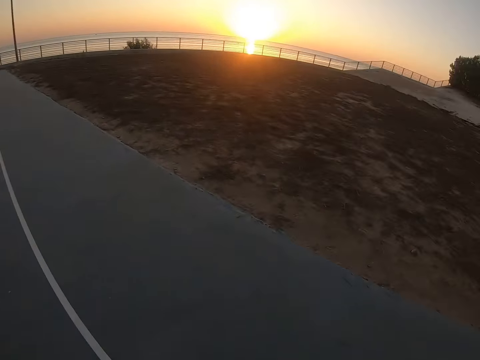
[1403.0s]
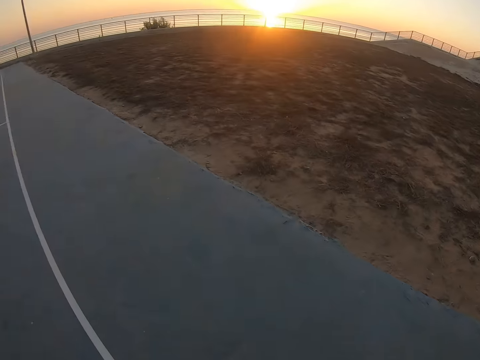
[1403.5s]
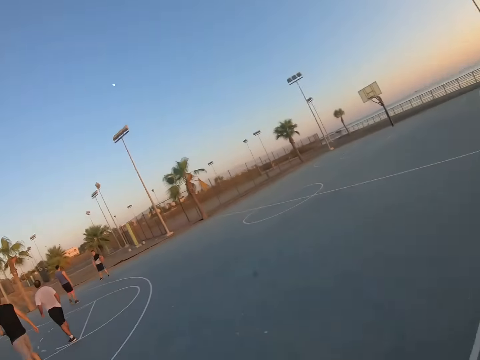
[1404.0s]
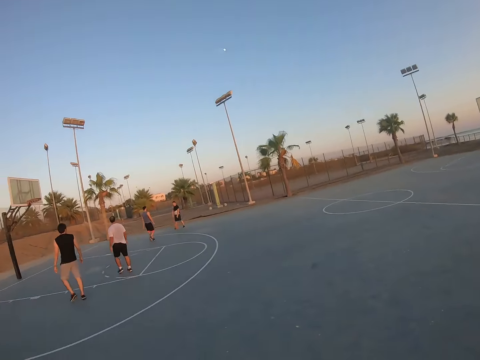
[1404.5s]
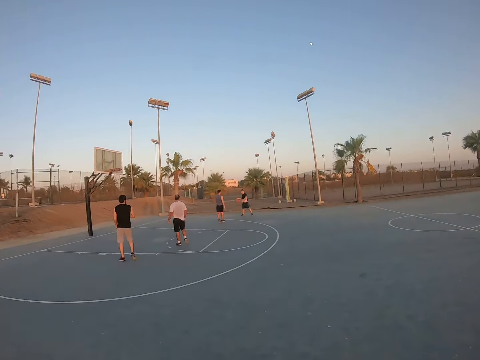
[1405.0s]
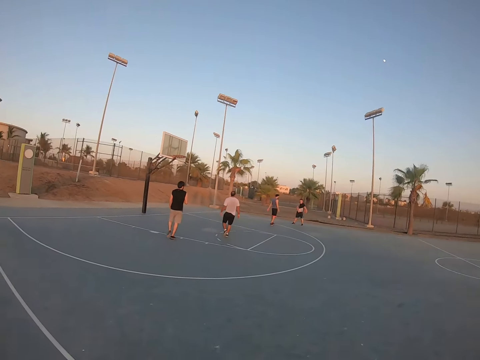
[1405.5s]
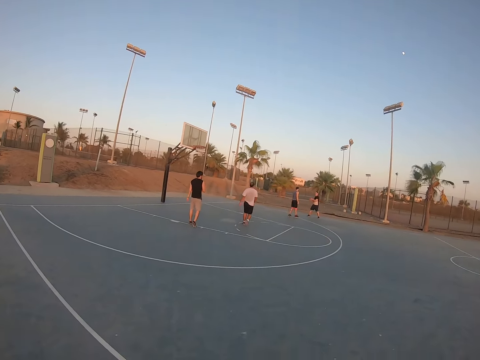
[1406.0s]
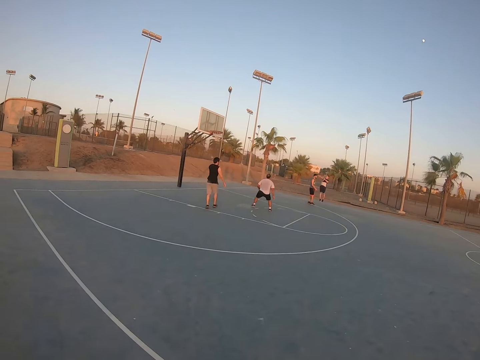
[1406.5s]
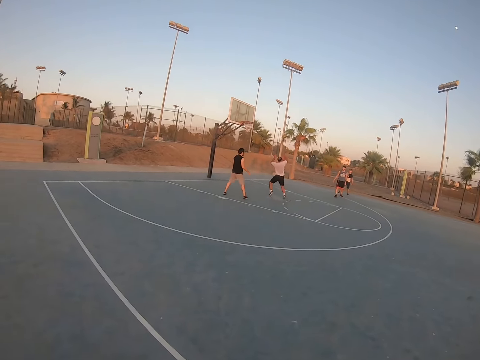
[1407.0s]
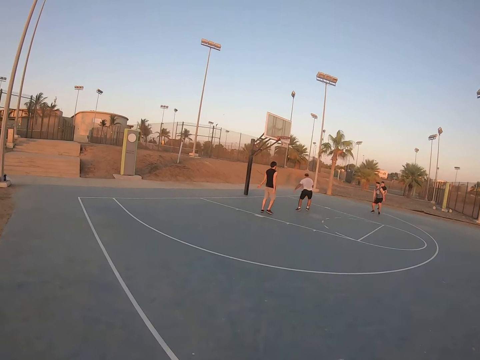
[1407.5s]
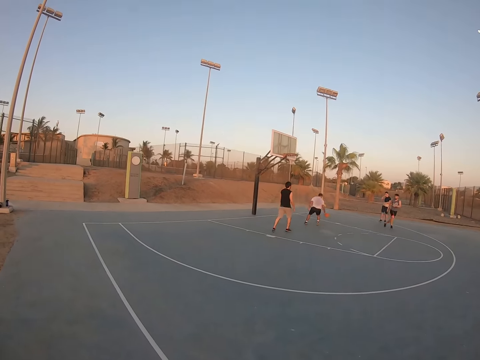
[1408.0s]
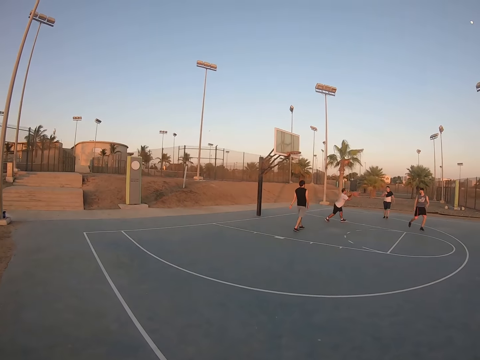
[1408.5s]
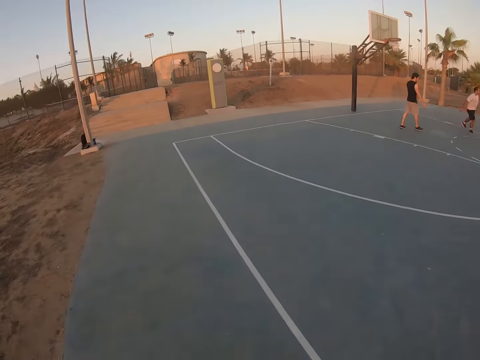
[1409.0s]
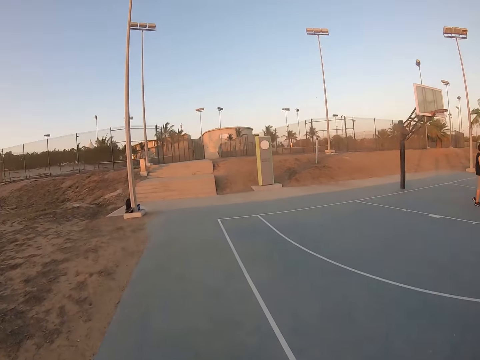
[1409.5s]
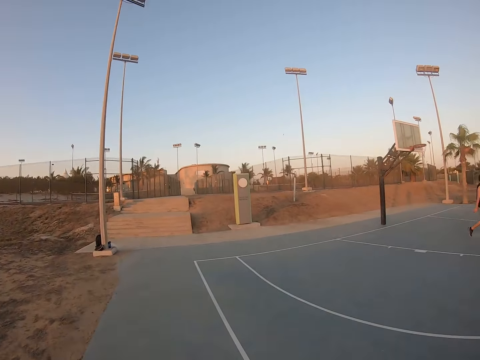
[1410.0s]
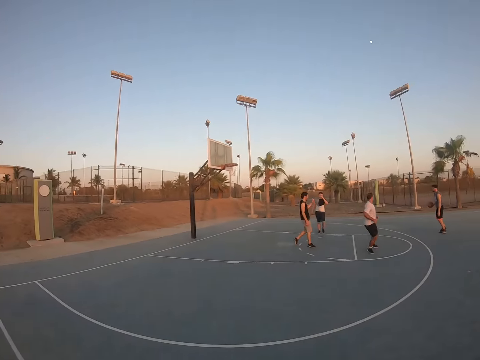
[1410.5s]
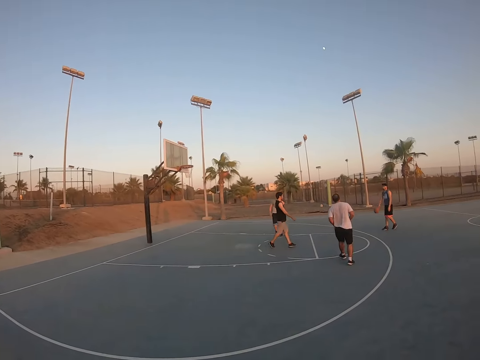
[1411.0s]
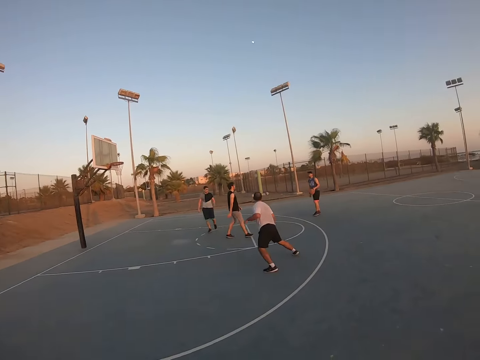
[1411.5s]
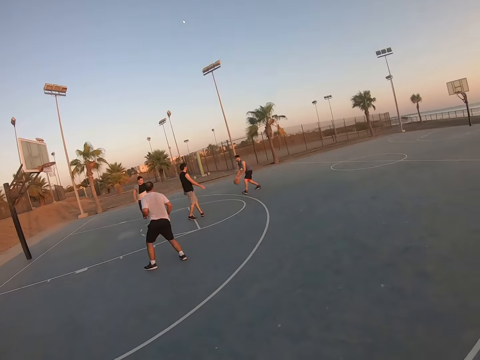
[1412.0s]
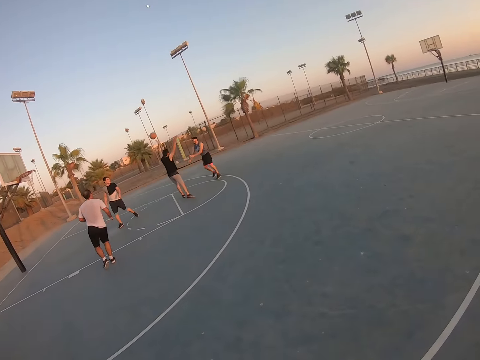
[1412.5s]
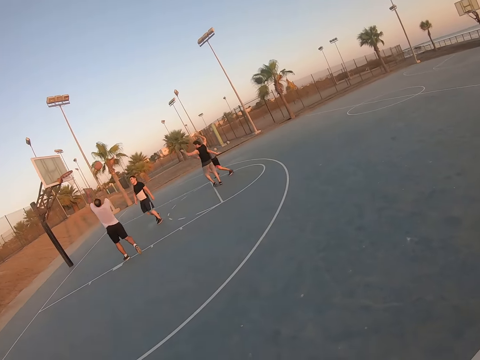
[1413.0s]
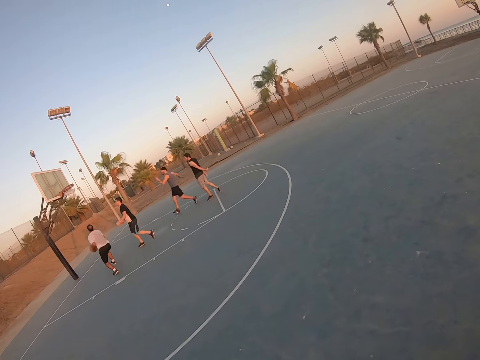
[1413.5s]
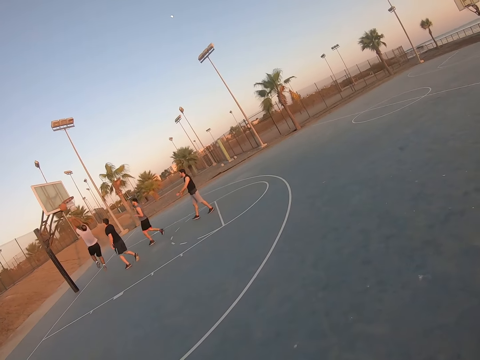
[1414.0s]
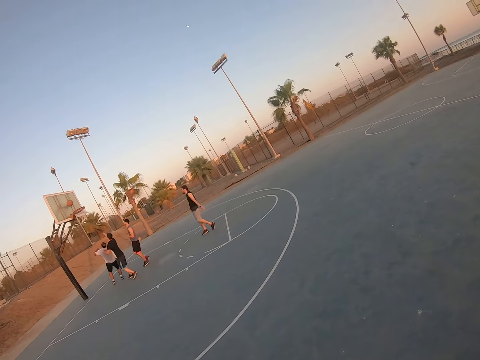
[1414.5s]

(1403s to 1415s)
The camera wearer looks around. A man and three other people play basketball. The camera wearer looks around. The man and the three other people play basketball.

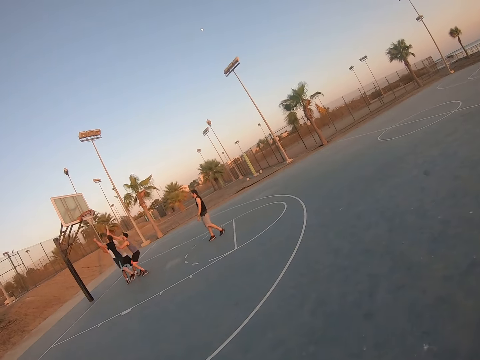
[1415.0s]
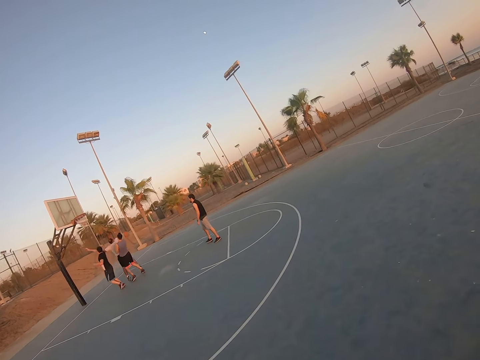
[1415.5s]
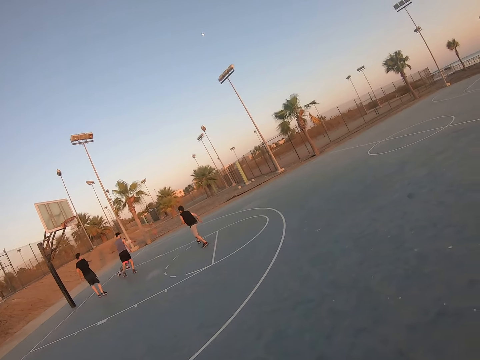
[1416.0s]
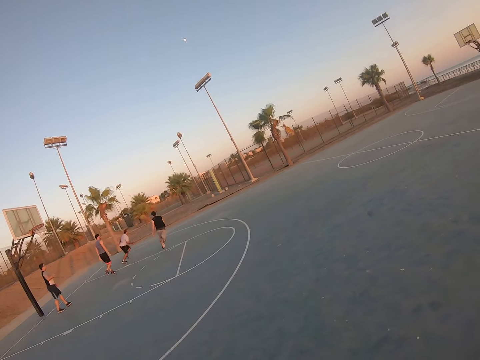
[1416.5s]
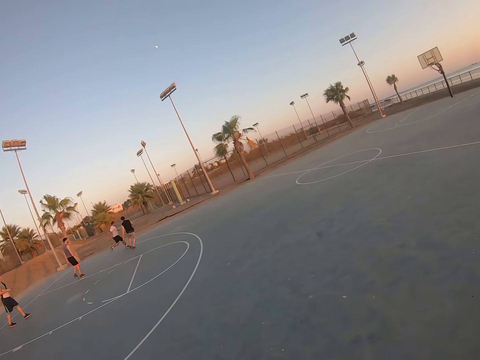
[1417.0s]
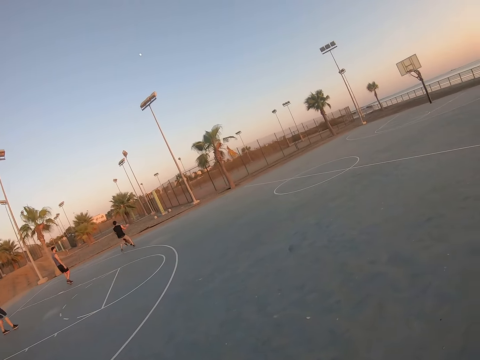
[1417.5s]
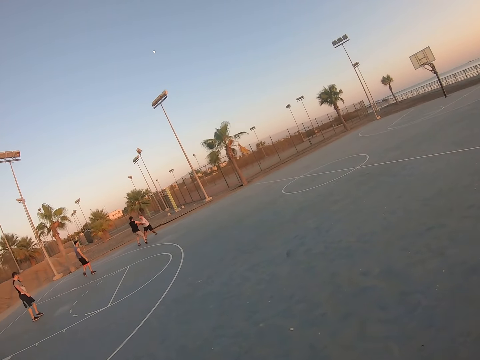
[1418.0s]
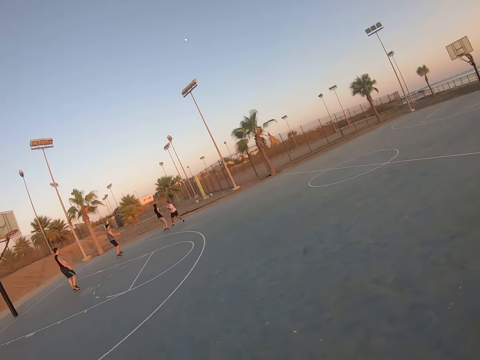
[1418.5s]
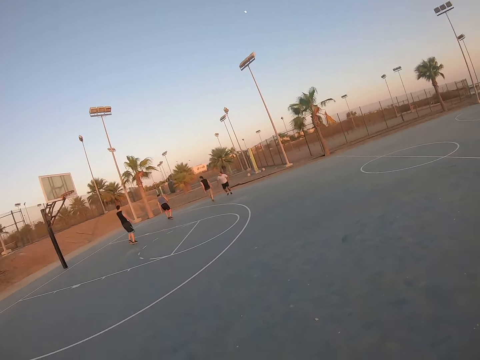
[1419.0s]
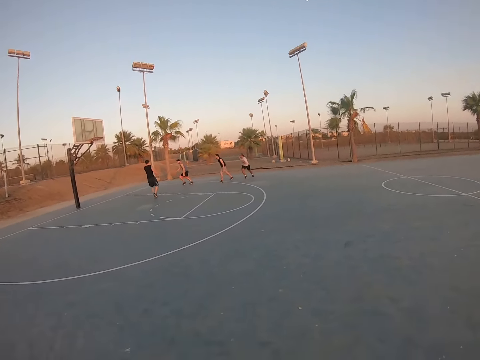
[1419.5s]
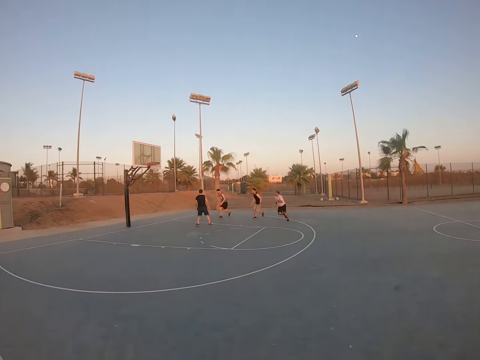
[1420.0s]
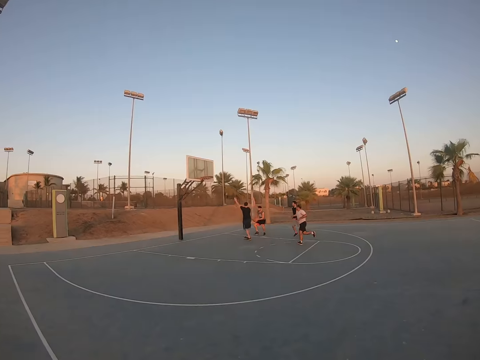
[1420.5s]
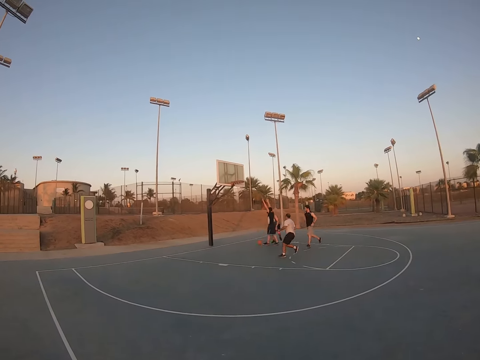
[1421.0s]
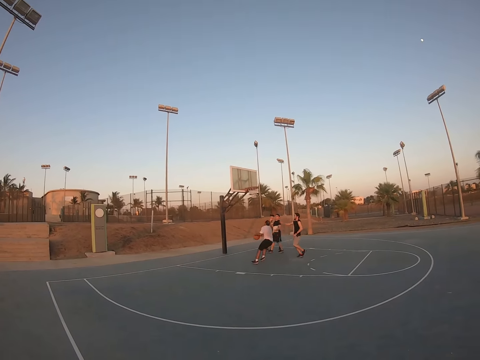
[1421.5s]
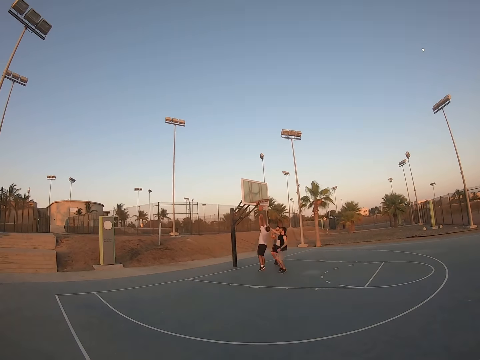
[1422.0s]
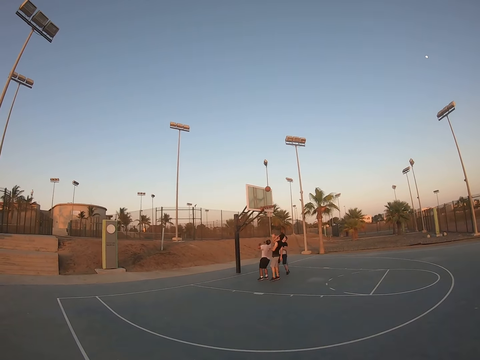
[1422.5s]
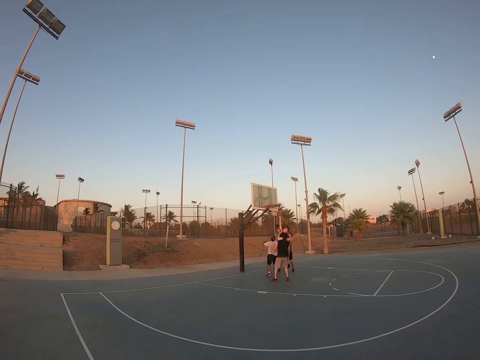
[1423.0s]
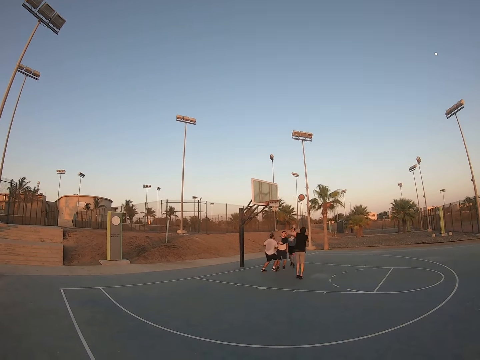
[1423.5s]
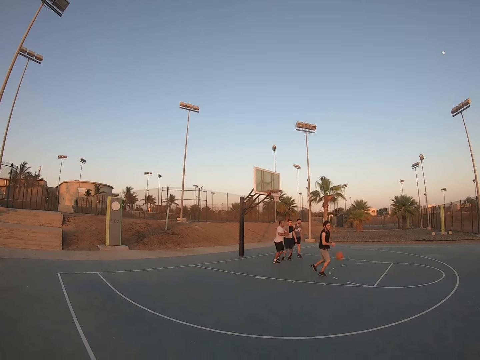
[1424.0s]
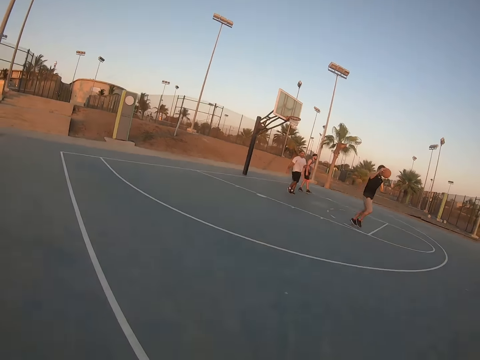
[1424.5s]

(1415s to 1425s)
The camera wearer looks at people playing basketball.

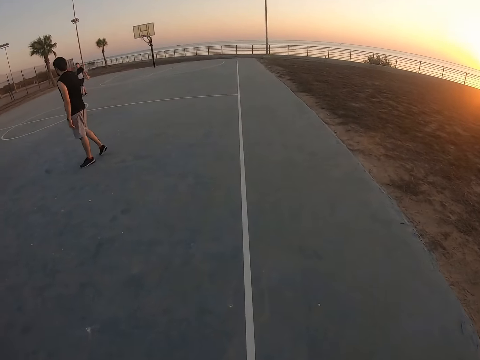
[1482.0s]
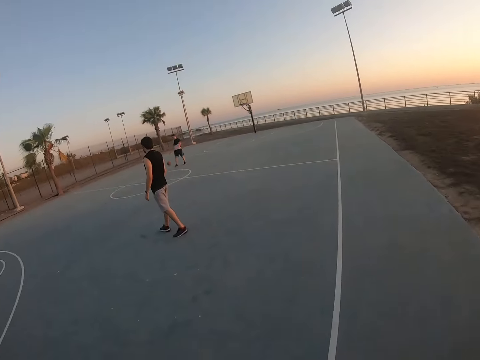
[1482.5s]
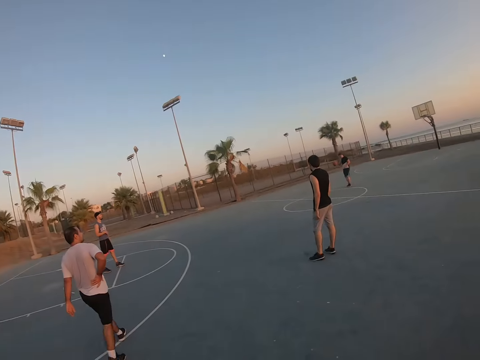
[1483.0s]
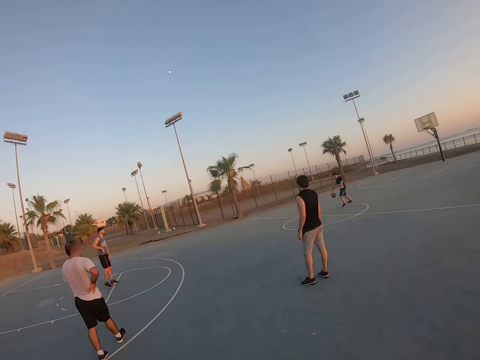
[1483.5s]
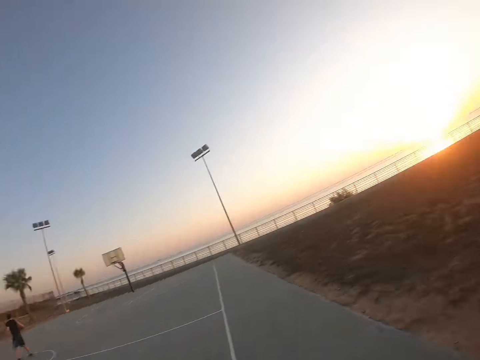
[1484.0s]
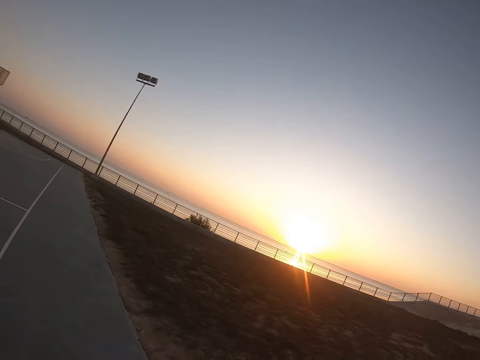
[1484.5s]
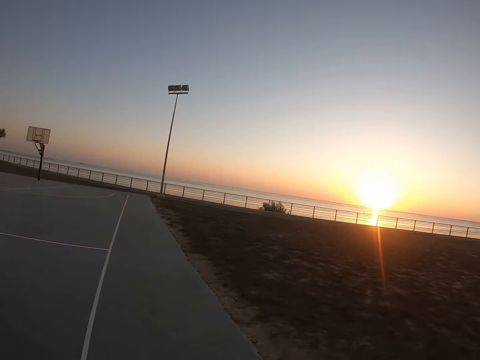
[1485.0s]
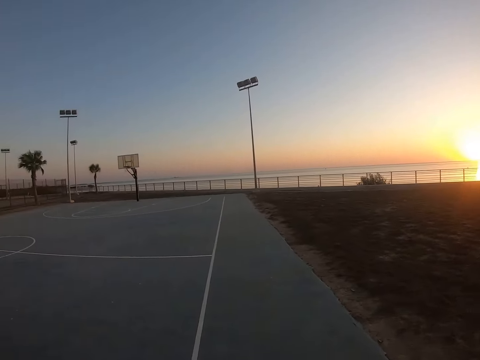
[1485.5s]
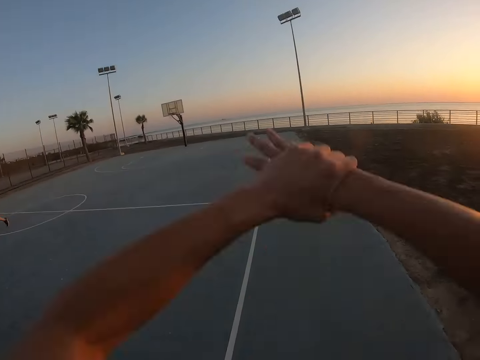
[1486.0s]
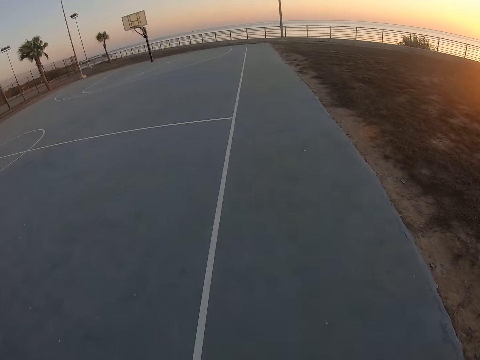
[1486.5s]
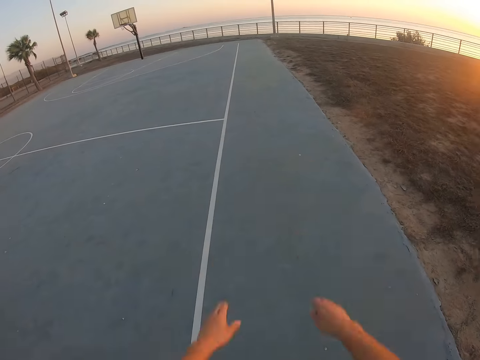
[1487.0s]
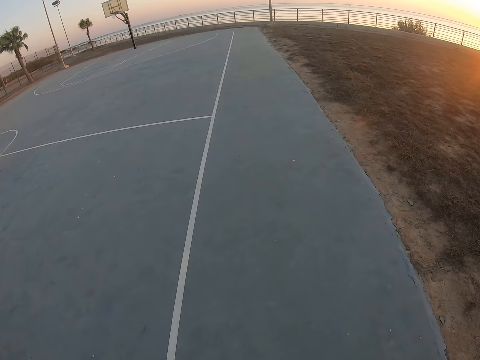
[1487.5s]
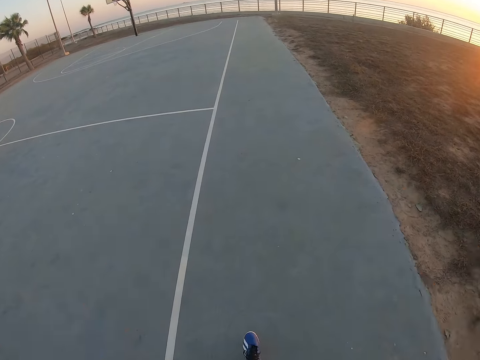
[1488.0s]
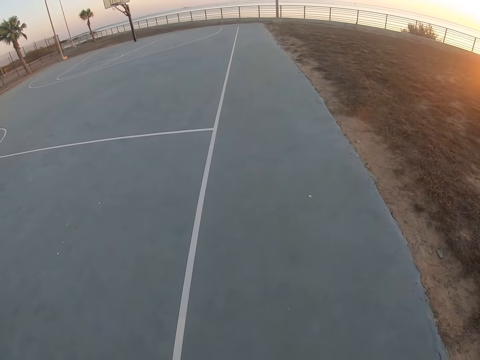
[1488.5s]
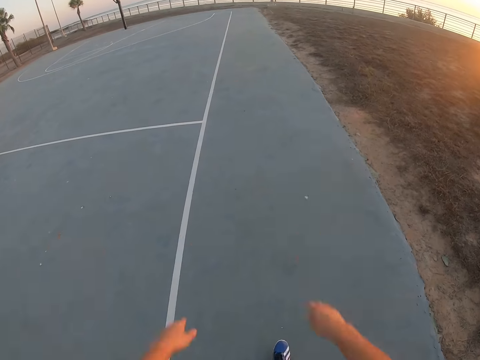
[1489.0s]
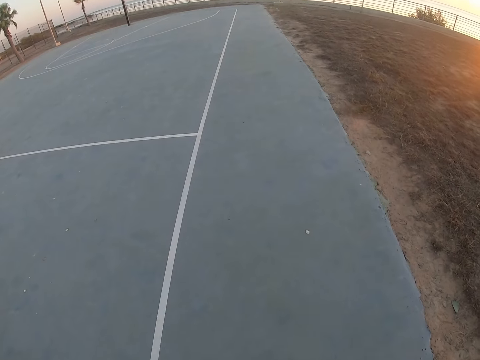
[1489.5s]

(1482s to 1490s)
The camera wearer stares at the court. They work out.
